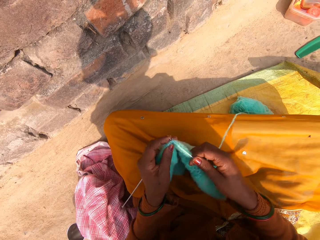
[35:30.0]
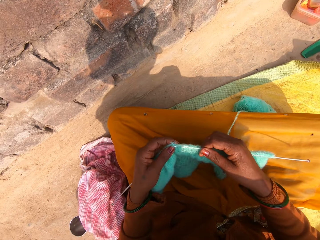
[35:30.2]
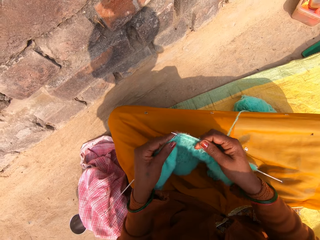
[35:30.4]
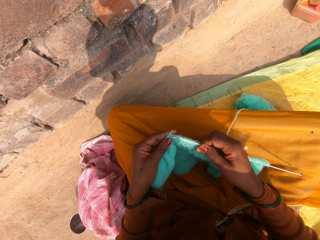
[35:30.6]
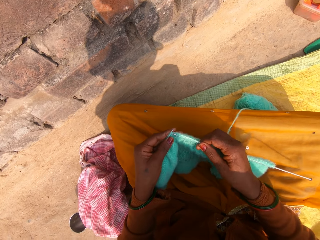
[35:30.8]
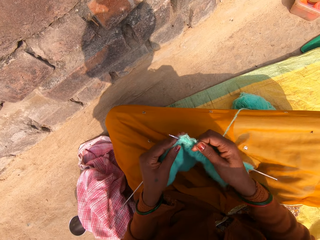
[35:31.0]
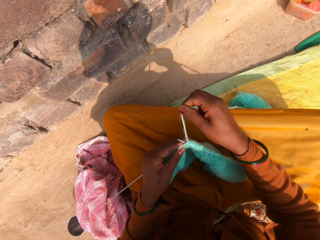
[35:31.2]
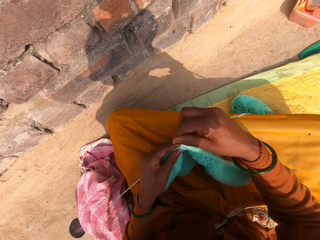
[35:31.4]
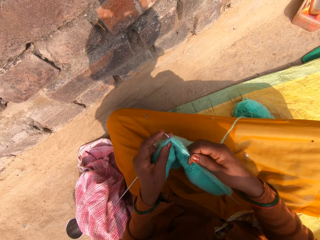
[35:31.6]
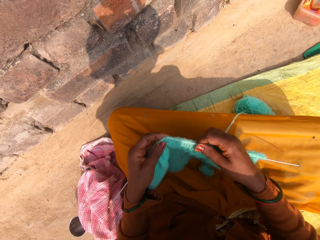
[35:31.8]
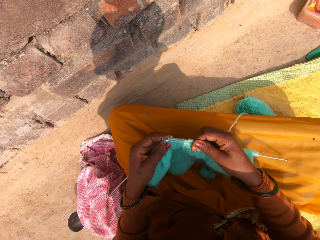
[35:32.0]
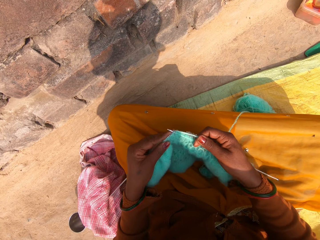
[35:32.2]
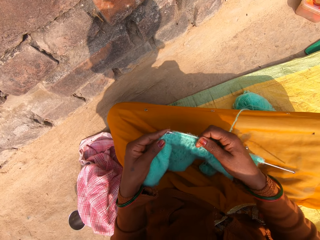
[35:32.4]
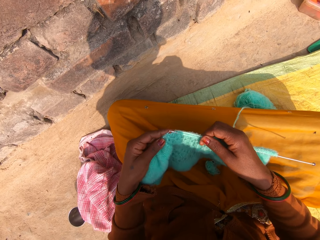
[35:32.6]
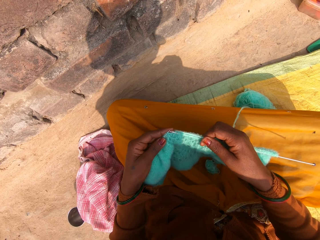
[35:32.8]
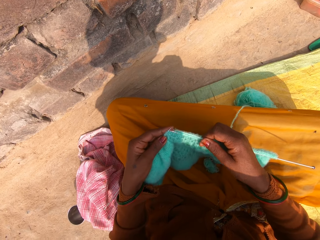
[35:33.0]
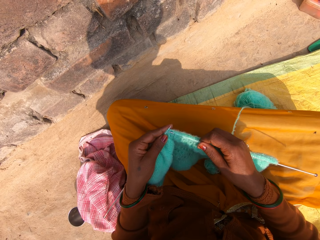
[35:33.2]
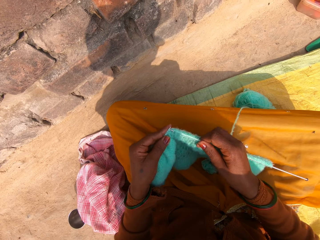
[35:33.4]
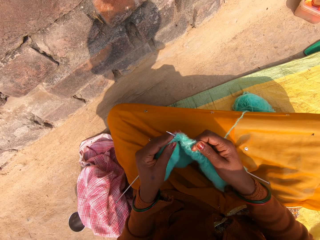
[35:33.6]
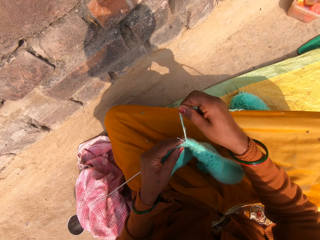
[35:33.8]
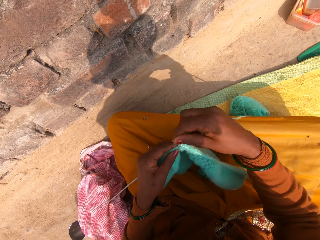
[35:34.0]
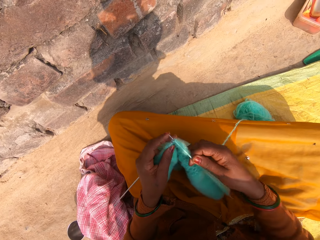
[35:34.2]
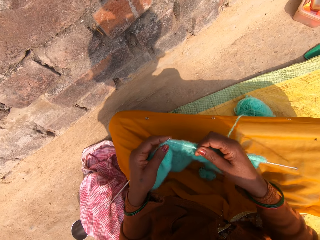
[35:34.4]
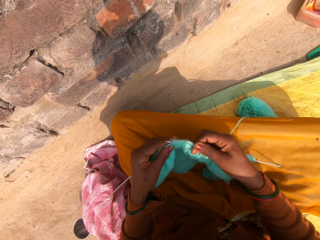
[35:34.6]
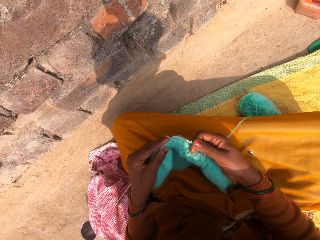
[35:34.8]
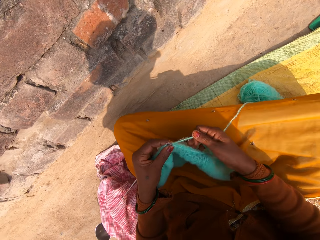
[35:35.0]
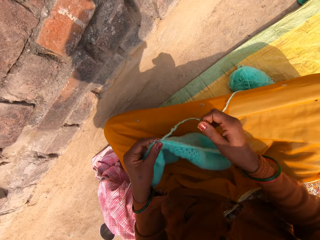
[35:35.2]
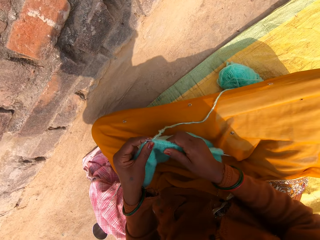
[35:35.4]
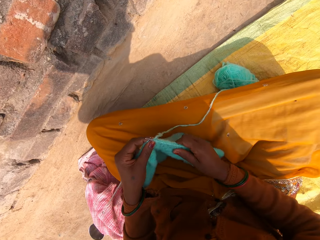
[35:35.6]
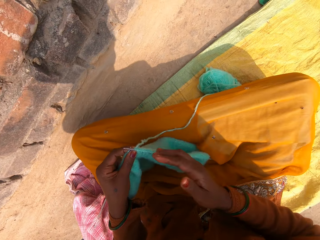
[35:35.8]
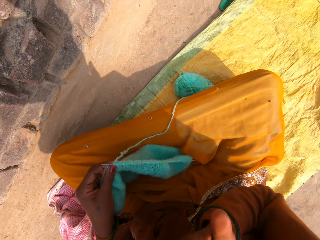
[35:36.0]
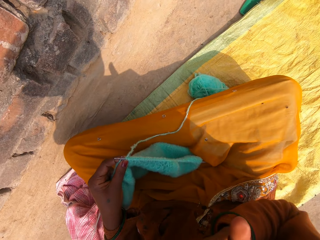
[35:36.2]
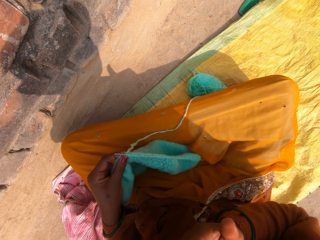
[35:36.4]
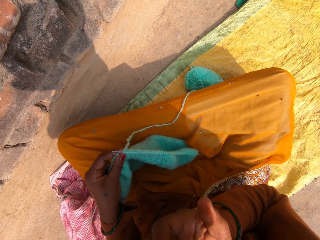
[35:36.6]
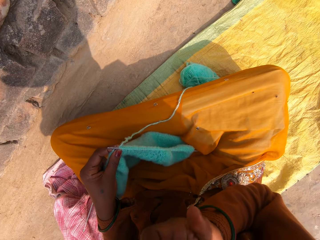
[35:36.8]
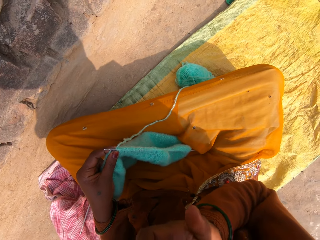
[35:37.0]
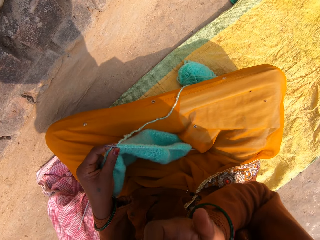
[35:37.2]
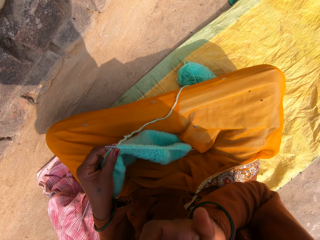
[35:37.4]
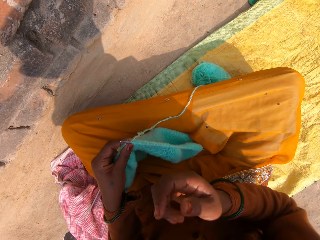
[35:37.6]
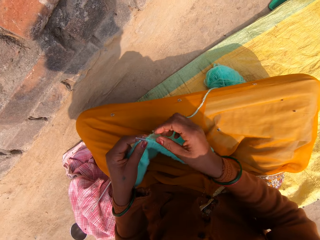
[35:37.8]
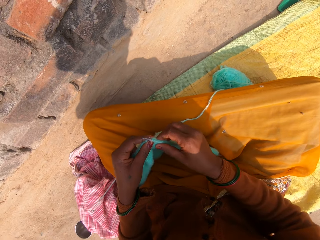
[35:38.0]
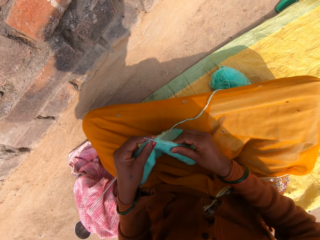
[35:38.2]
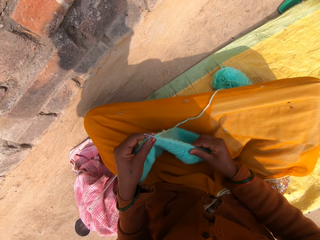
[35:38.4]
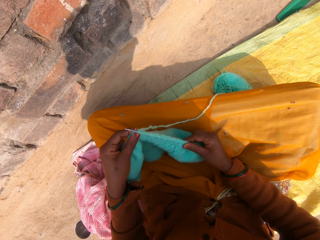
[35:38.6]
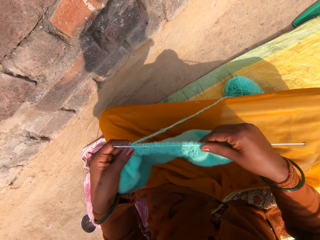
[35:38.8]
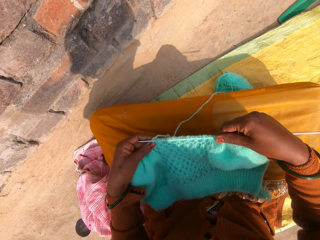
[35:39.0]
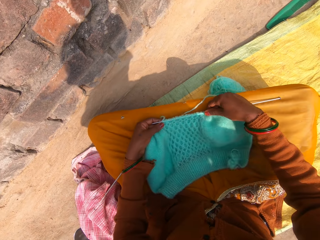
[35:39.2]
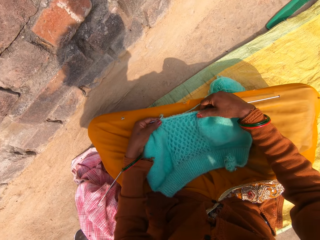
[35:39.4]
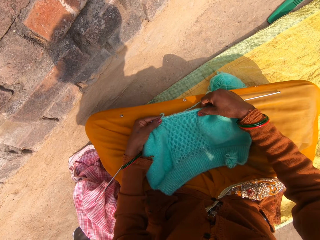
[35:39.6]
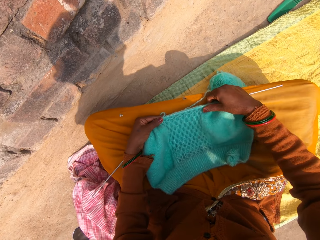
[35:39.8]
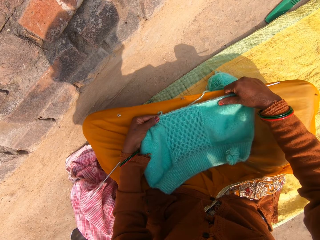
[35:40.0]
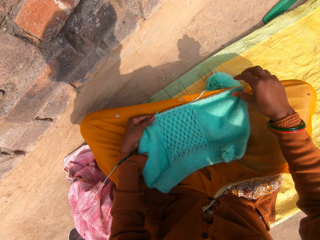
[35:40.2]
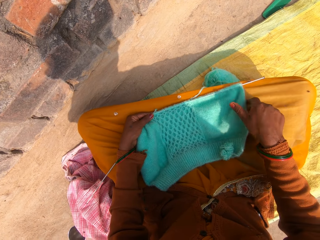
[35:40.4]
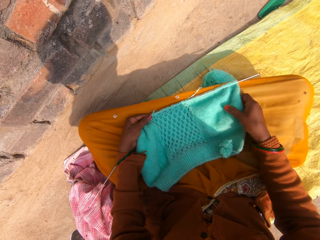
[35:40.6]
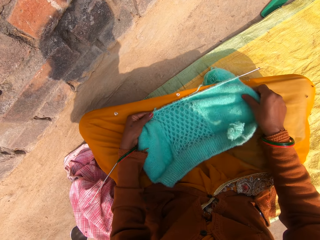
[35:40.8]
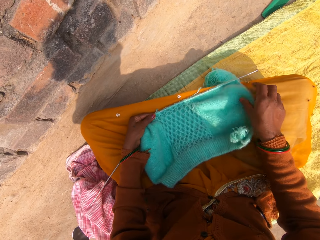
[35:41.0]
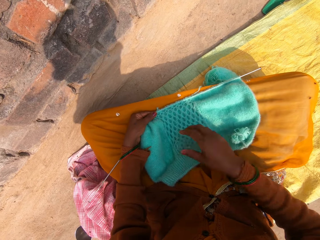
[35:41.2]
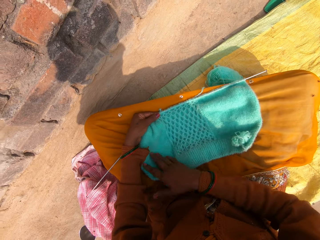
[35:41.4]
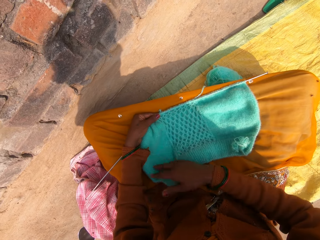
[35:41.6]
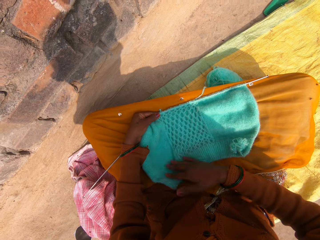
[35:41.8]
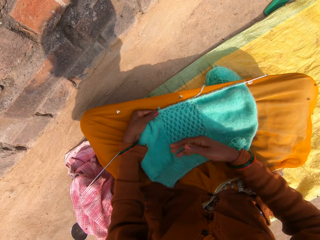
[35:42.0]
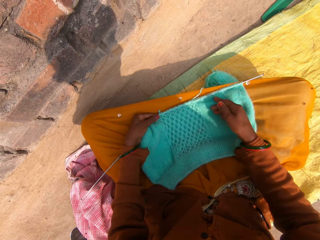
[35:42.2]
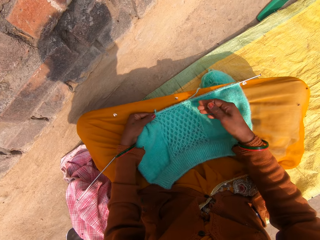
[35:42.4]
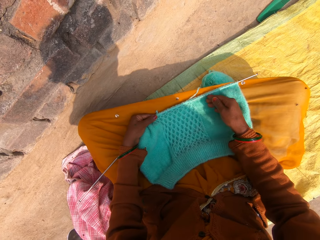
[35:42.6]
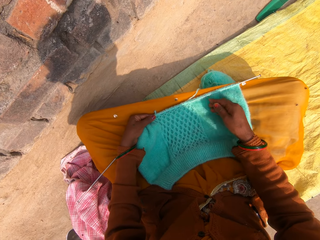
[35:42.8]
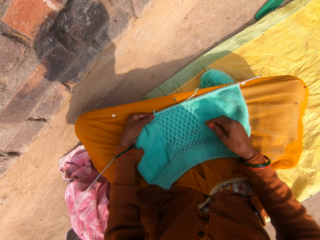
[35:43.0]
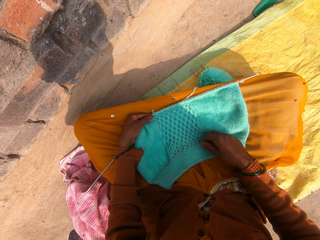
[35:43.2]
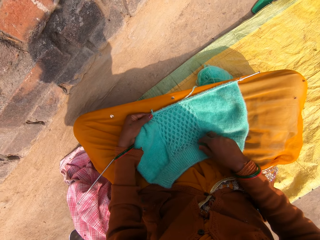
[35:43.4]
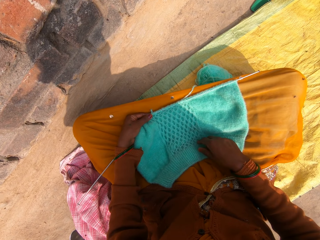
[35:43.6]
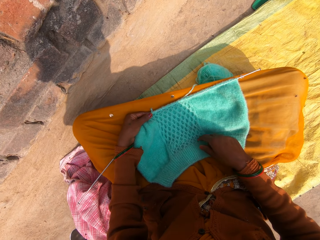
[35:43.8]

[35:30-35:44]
The camera wearer scratches her face. She puts her hand into her mouth. She adjusts the ribbing stitch on the crochet hook. She pulls the garment on the knitting needle.

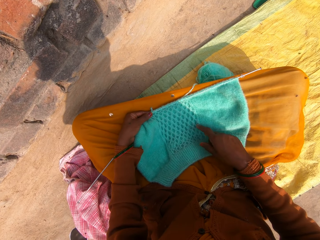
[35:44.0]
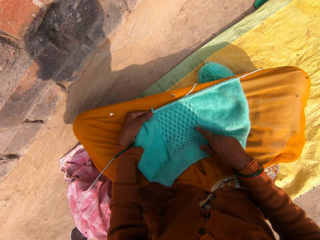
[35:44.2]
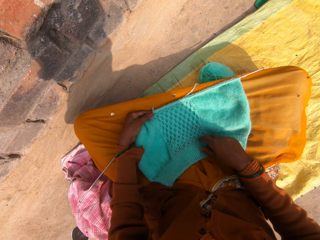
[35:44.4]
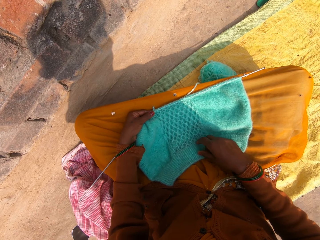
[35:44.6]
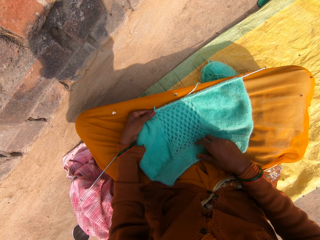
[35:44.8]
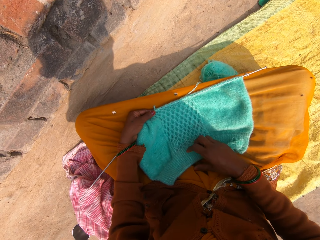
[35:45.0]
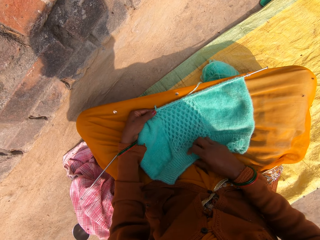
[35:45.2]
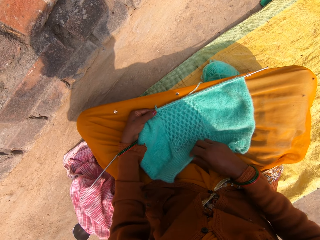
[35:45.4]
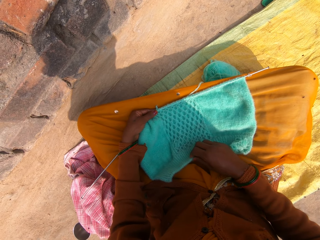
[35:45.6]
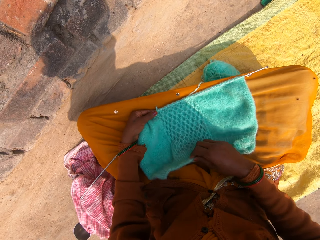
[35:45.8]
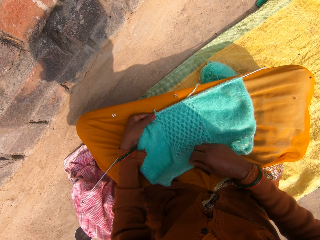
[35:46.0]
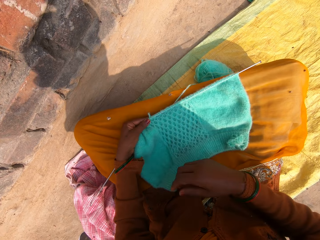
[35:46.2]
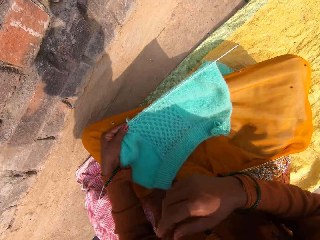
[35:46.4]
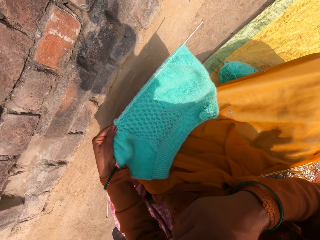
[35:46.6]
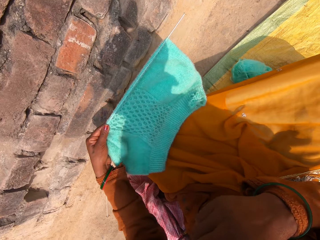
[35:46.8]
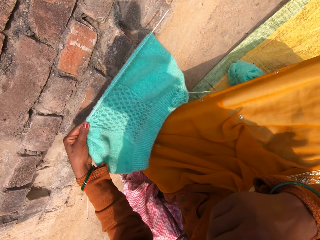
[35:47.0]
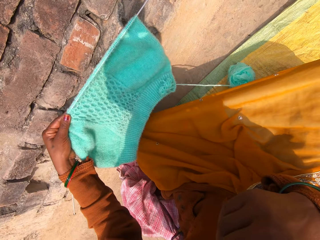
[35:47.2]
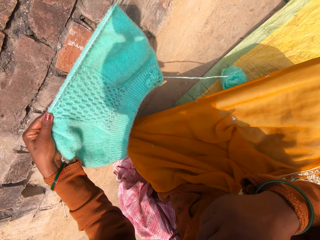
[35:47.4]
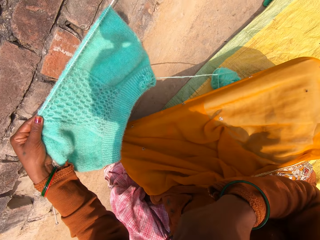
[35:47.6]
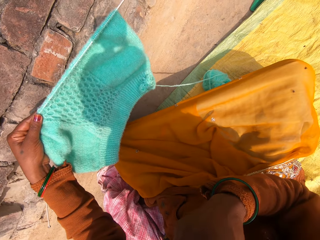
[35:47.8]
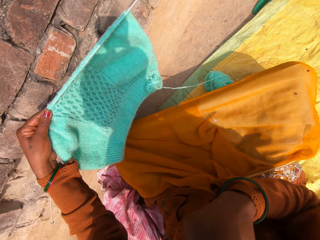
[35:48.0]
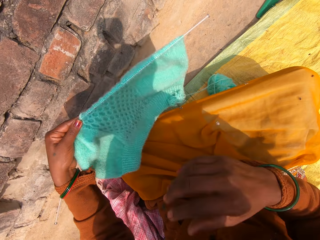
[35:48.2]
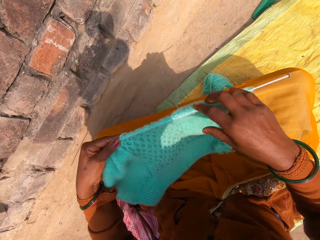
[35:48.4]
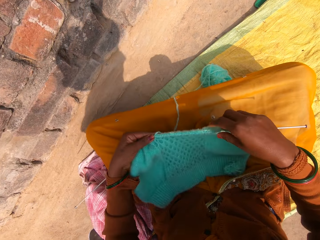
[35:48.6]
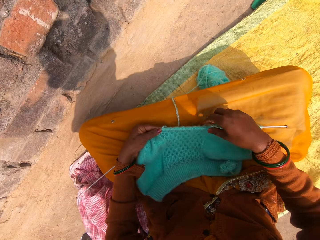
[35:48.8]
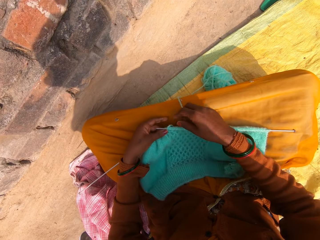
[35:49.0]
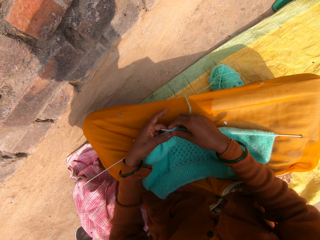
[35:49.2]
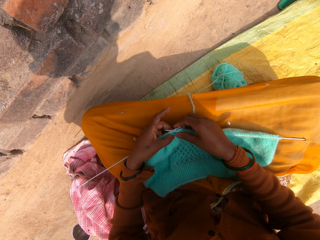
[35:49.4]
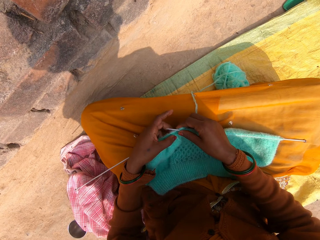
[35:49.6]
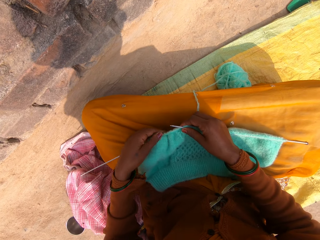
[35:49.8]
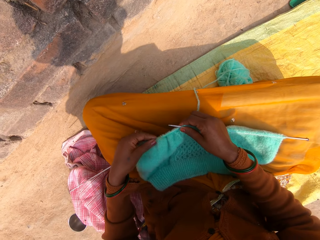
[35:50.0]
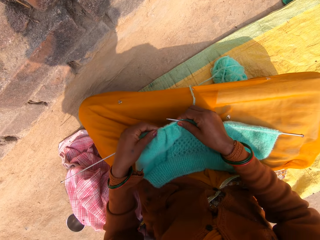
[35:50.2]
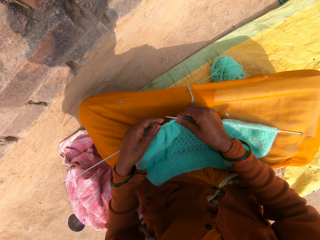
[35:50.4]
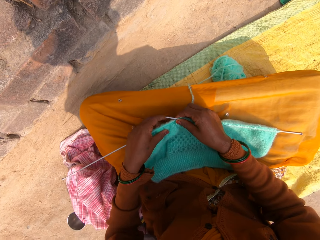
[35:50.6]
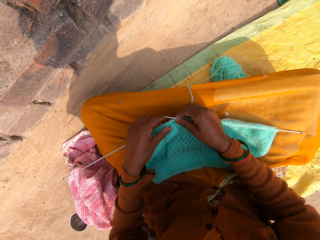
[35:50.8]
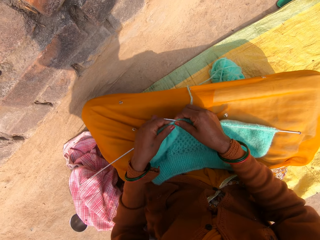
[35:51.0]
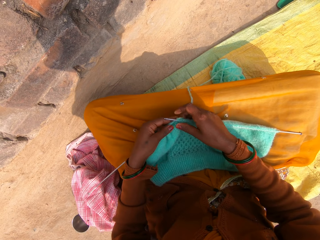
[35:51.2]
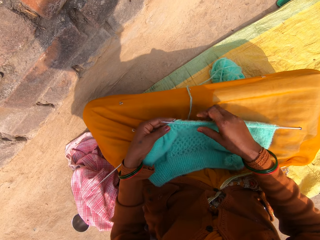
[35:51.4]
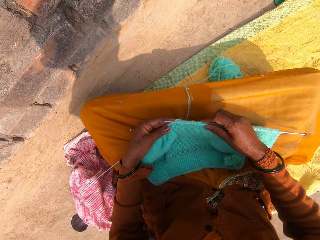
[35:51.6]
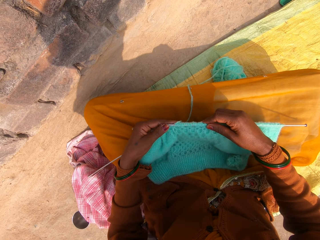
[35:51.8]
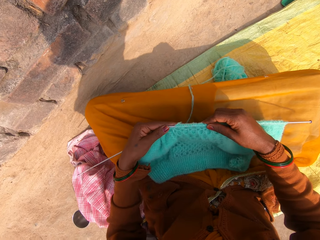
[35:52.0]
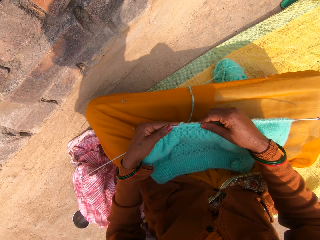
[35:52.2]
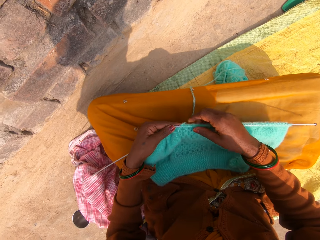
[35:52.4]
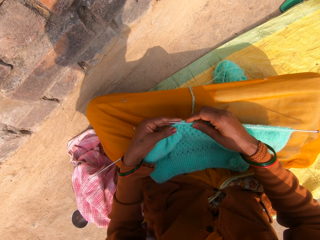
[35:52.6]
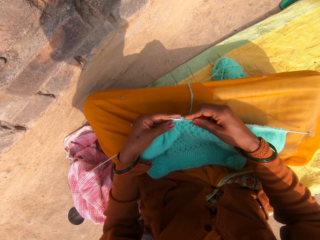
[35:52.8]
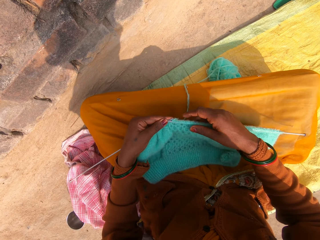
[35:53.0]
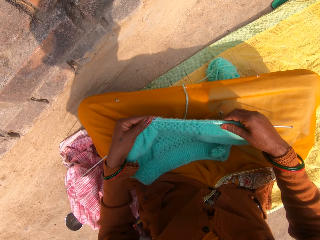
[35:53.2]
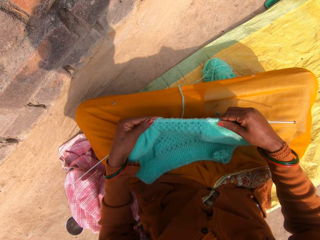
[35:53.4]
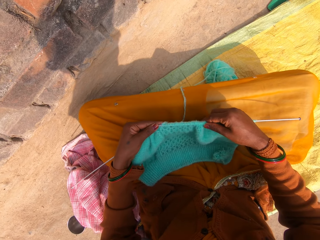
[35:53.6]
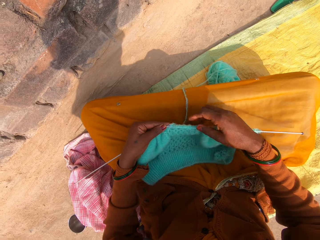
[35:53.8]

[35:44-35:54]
The camera wearer scratches her face. She puts her hand into her mouth. She pulls the garment on the knitting needle. She knits the ribbing stitch with the crochet hook.
